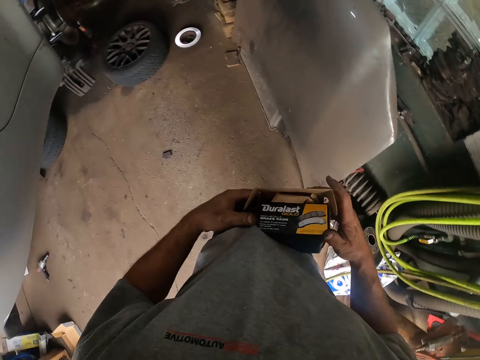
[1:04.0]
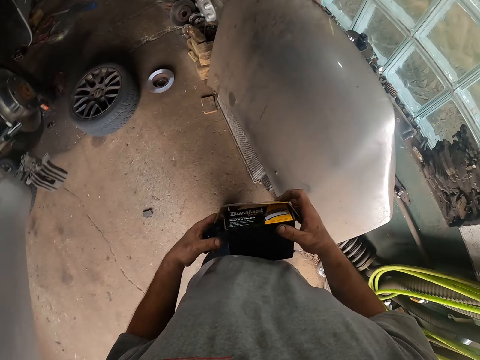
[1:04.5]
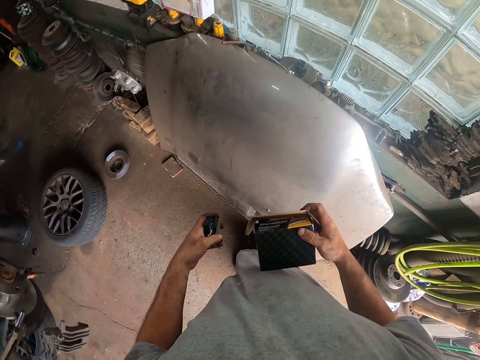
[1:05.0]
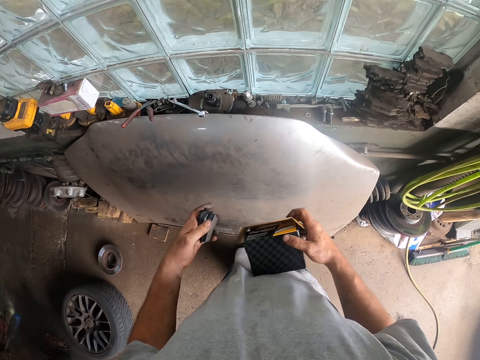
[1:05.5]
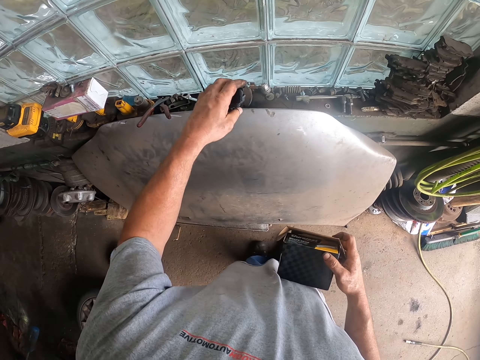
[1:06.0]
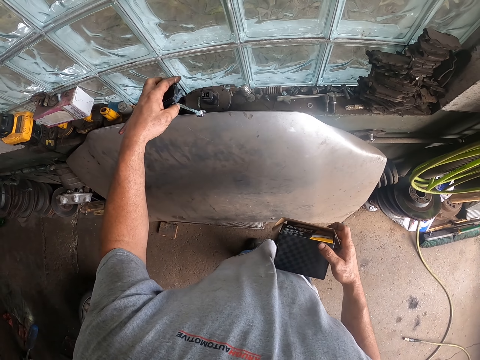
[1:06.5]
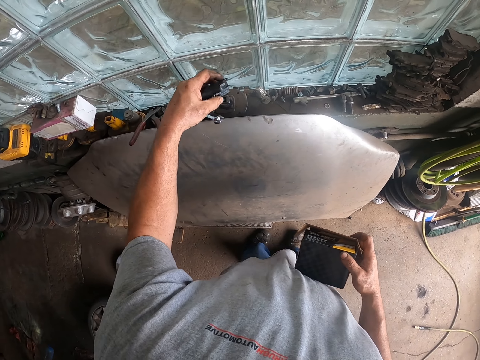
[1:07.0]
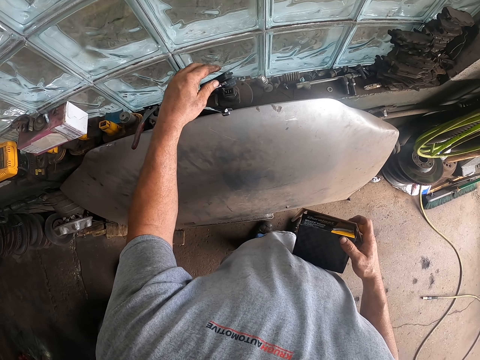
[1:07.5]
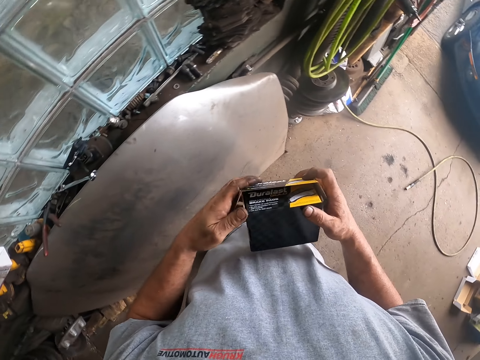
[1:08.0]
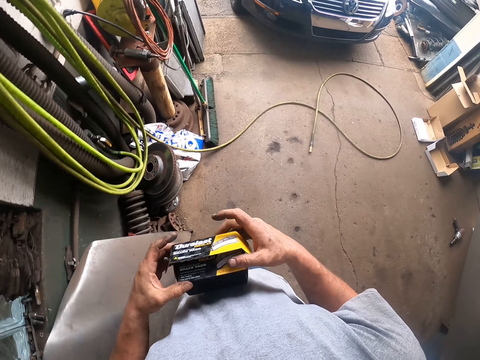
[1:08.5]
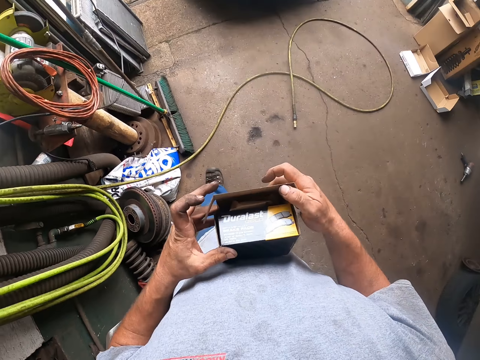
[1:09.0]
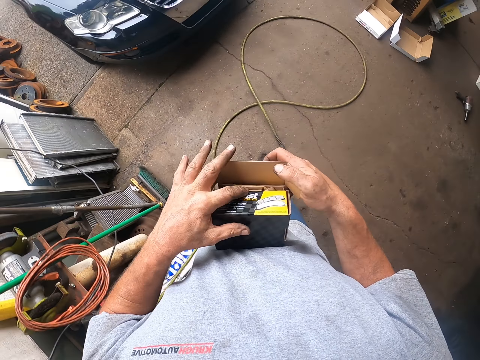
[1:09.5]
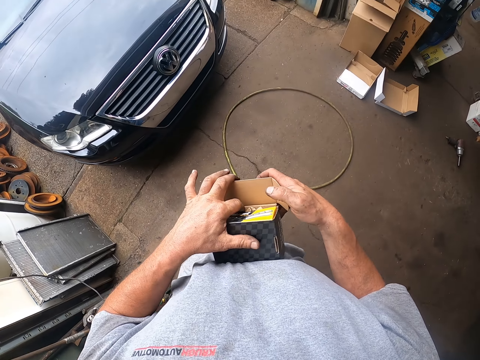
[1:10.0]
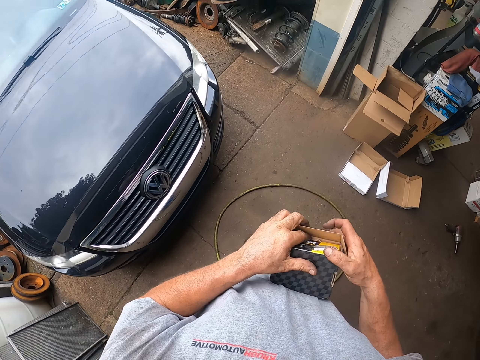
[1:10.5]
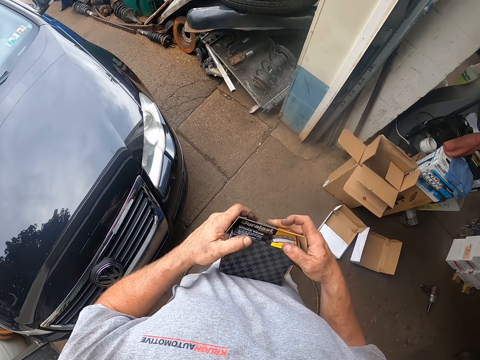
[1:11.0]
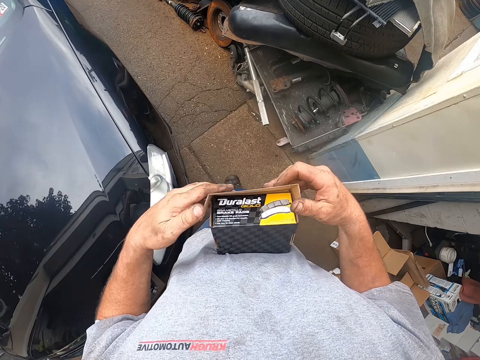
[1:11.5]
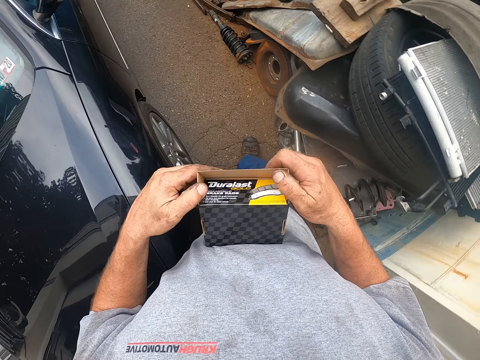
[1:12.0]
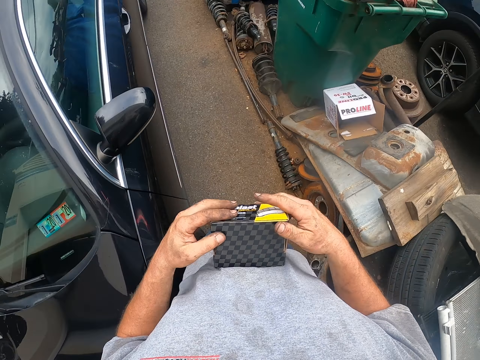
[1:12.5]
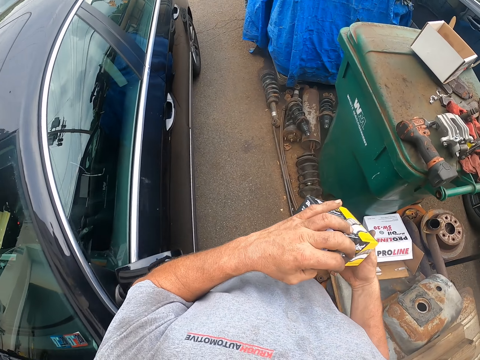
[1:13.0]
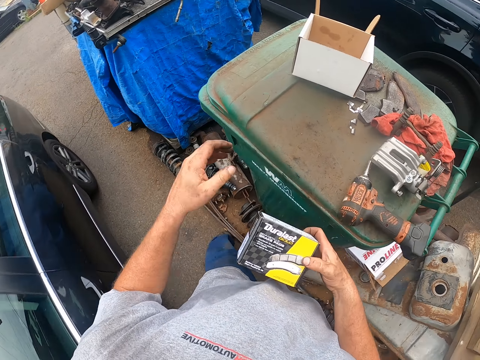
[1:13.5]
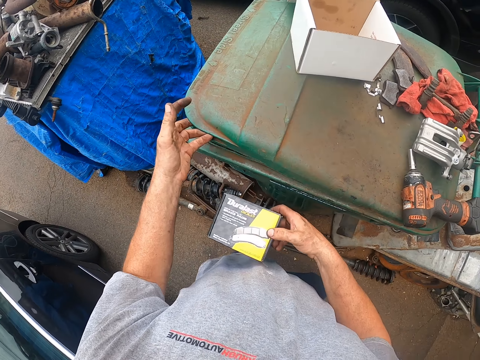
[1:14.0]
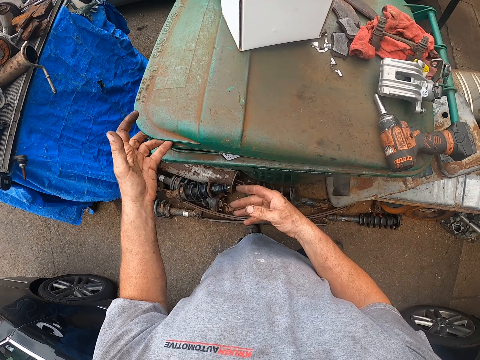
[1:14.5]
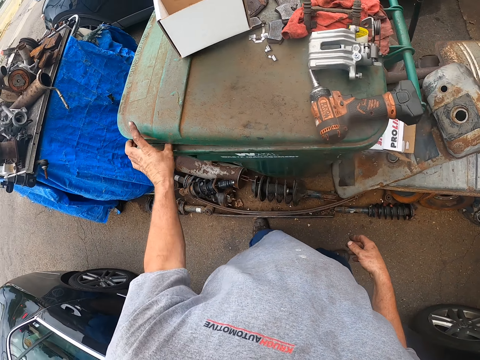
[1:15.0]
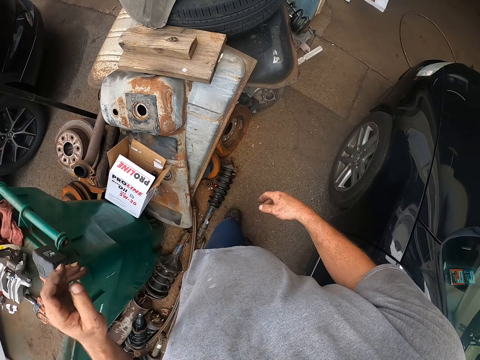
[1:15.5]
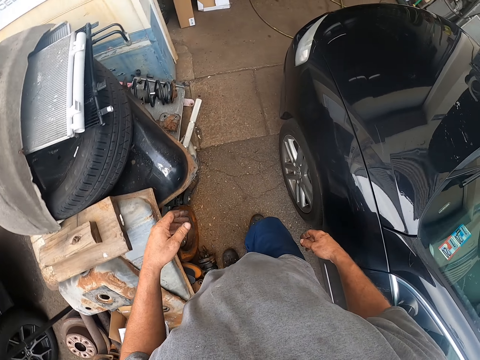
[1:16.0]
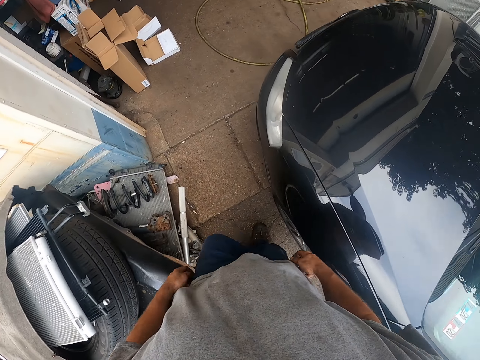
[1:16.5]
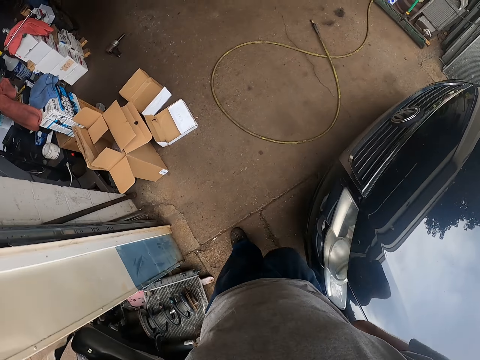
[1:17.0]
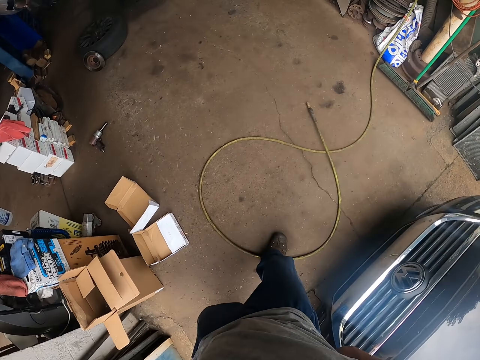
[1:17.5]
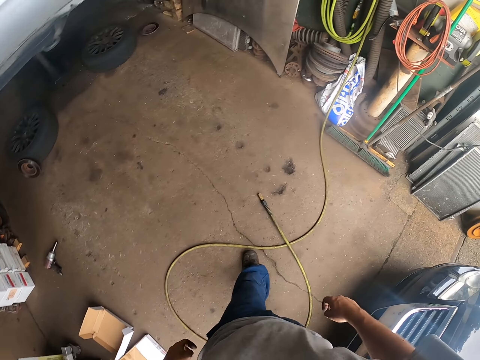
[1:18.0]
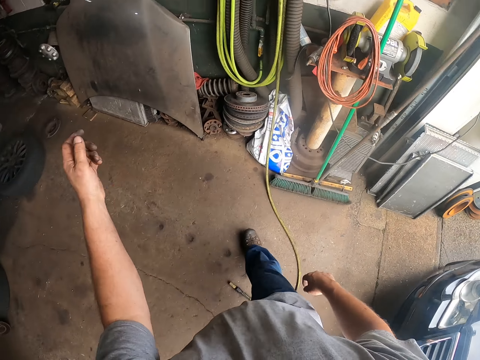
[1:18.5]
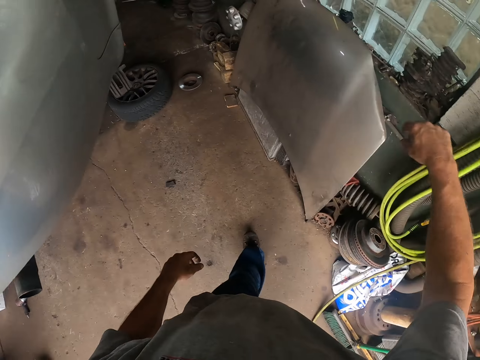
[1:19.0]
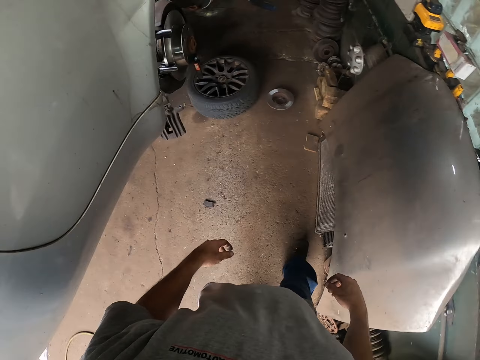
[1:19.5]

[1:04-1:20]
The camera wearer closes the box. They put the brake pads on the window pane. They walk to the garbage can. They close the box. They open the garbage can and throw the box into the garbage can. They walk to the car they are repairing.

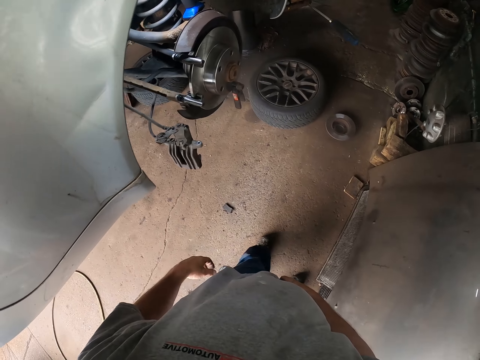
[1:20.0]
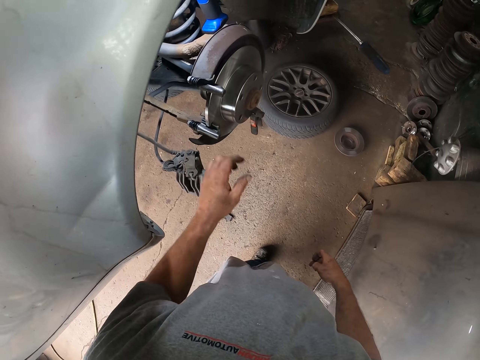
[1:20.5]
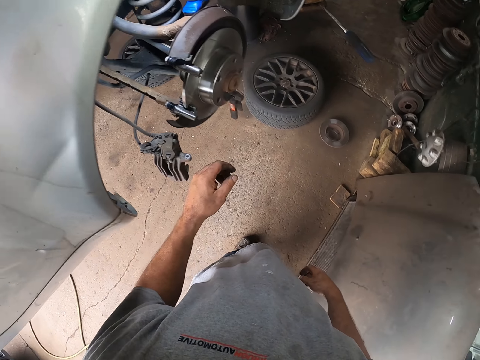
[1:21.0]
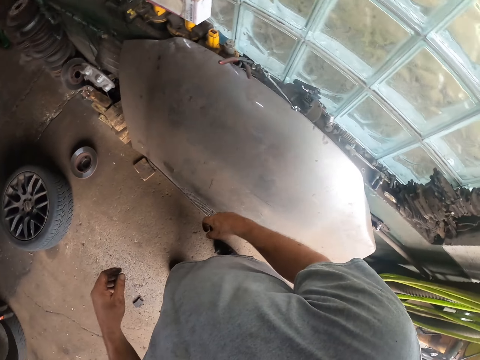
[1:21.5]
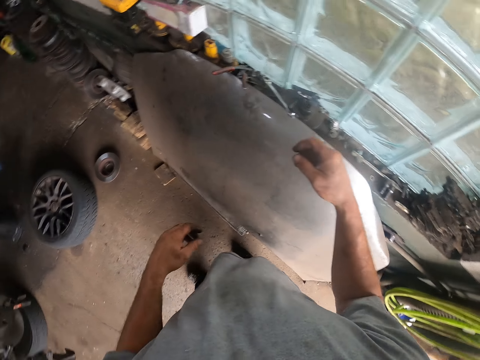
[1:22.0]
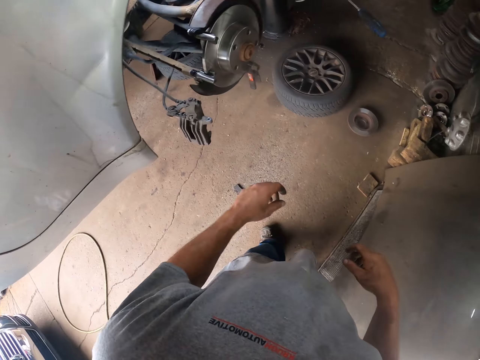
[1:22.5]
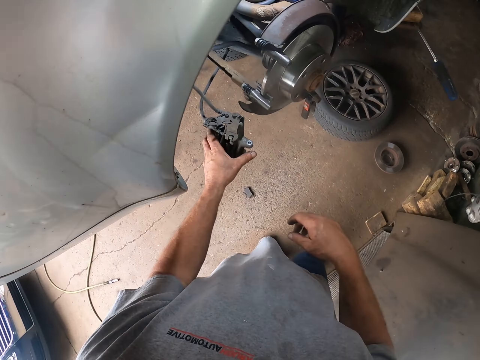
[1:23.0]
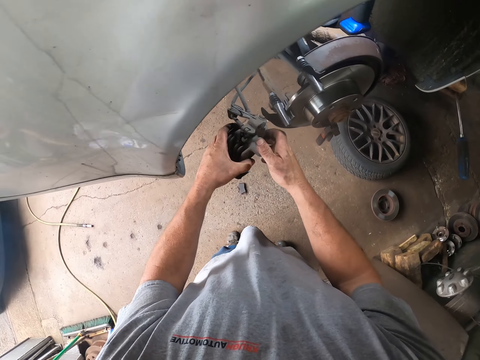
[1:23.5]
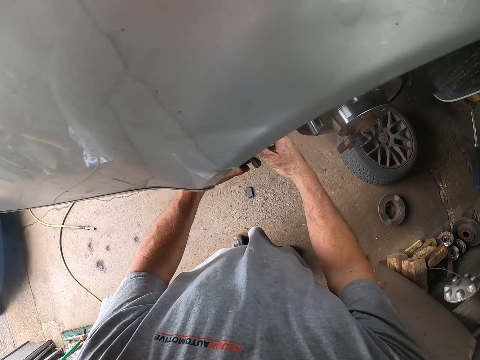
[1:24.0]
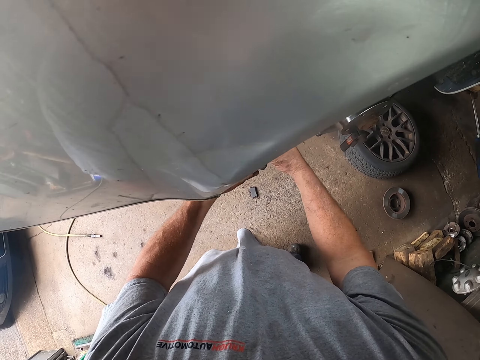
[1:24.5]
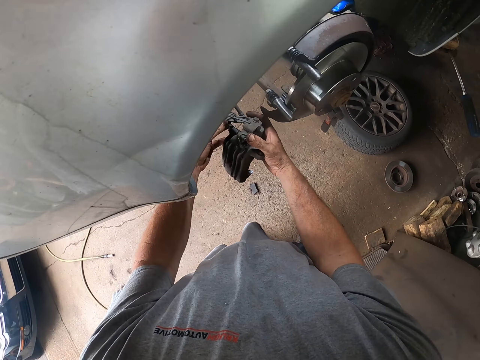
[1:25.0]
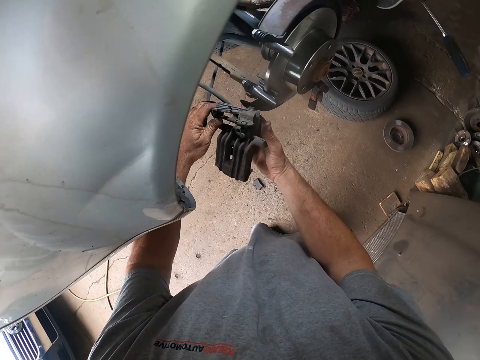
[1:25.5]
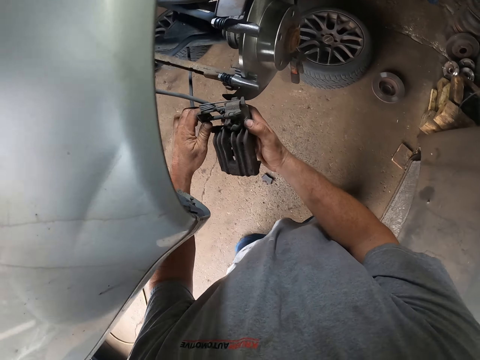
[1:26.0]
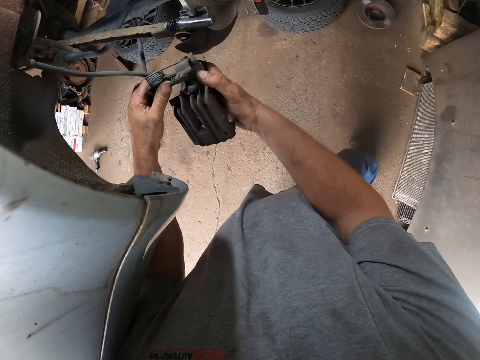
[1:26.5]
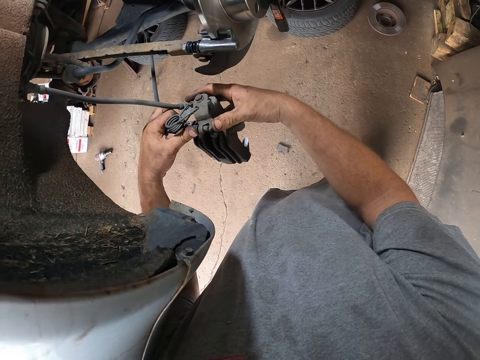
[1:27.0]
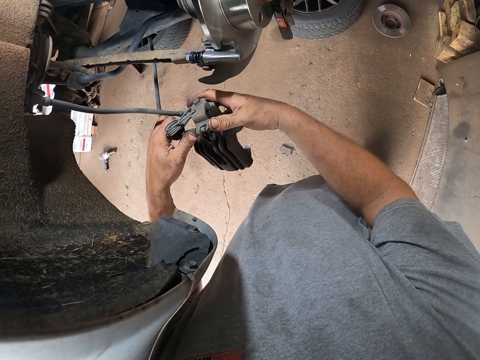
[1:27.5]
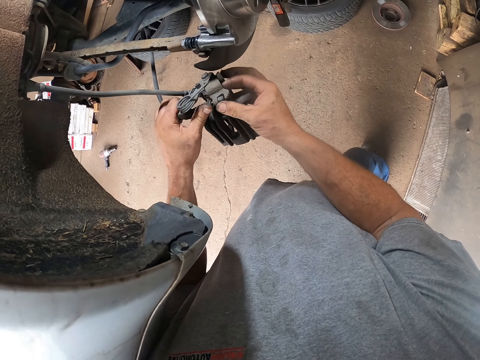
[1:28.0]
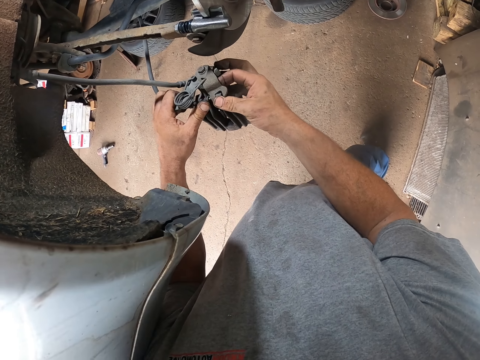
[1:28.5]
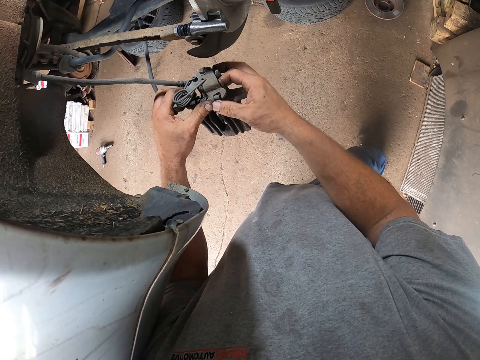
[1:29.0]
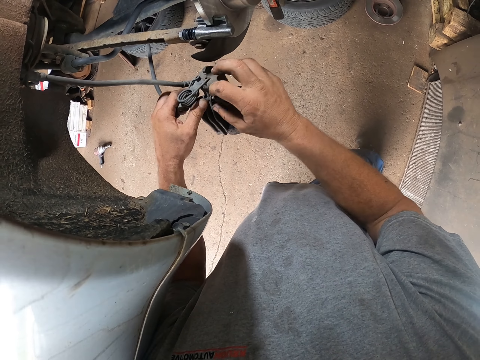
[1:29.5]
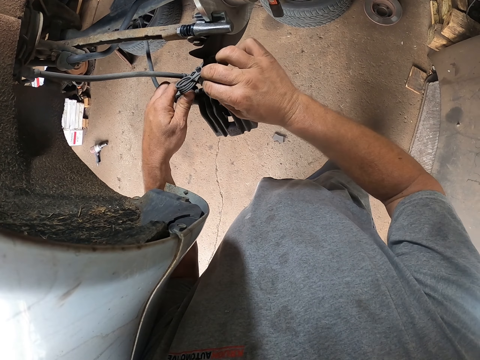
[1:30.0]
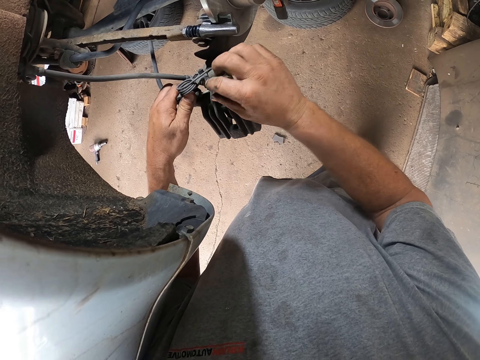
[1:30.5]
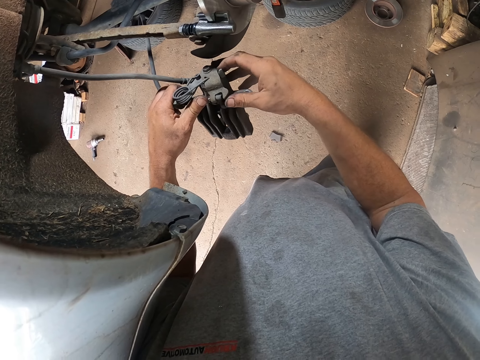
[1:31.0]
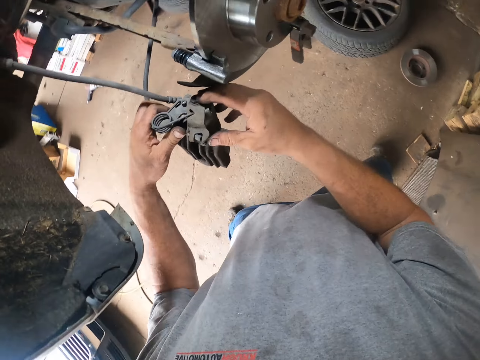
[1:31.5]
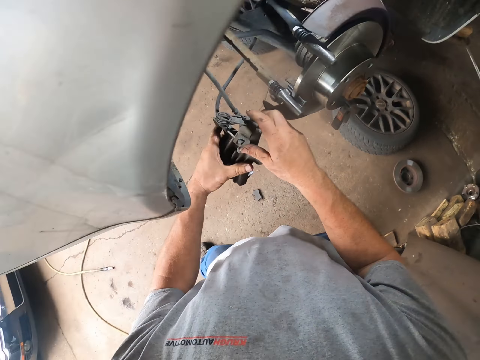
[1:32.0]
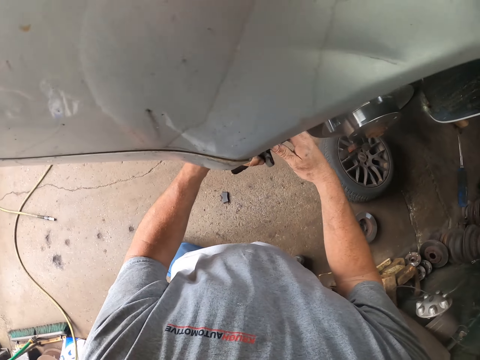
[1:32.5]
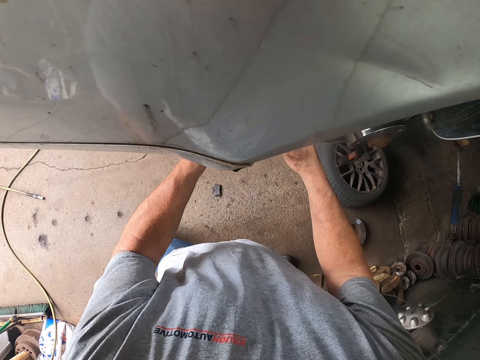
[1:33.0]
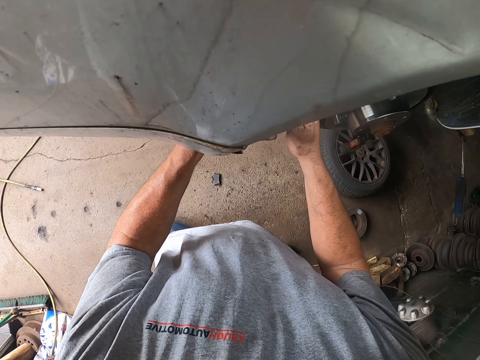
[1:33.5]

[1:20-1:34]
The camera wearer touches a brake caliper. They work on the car.
